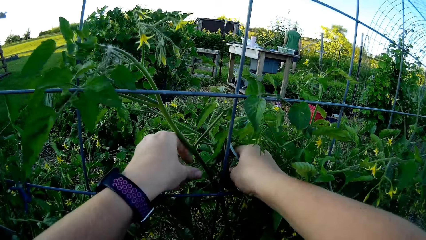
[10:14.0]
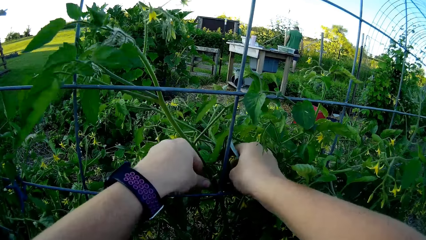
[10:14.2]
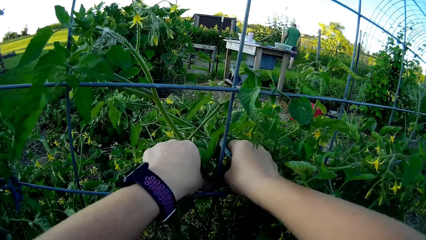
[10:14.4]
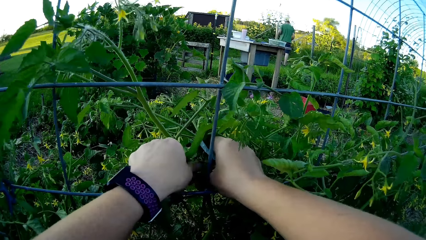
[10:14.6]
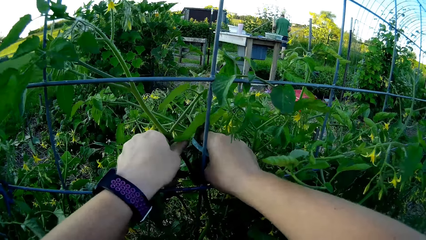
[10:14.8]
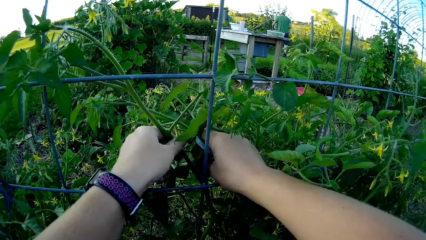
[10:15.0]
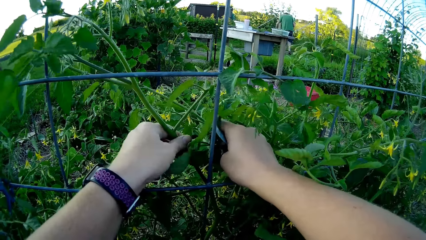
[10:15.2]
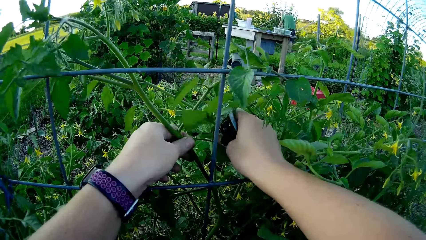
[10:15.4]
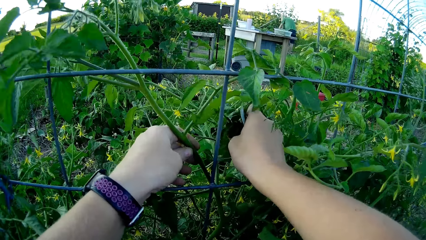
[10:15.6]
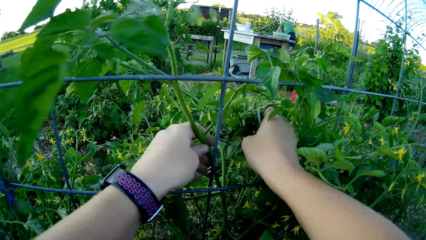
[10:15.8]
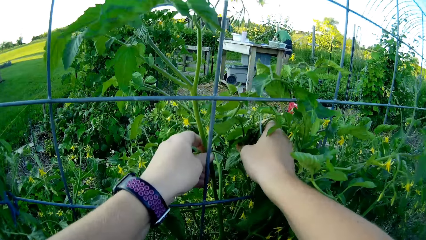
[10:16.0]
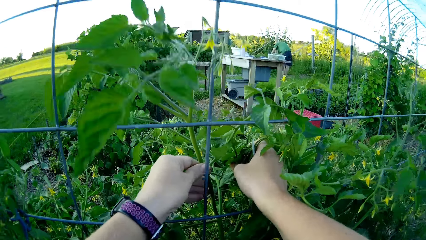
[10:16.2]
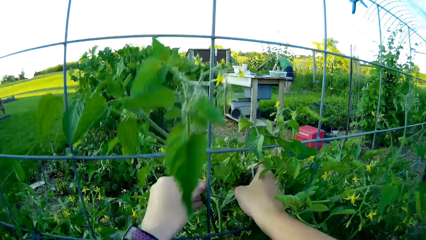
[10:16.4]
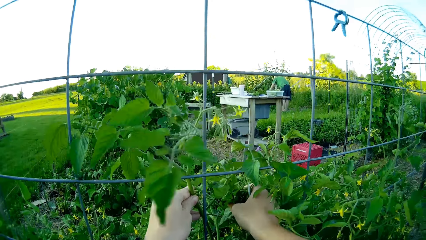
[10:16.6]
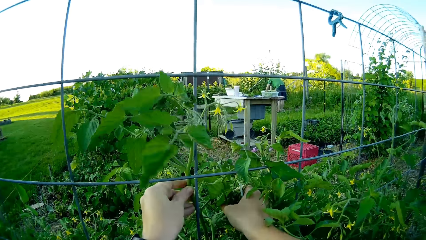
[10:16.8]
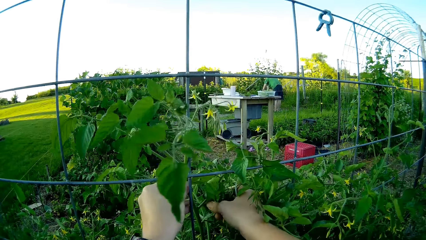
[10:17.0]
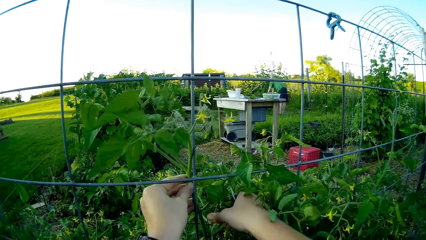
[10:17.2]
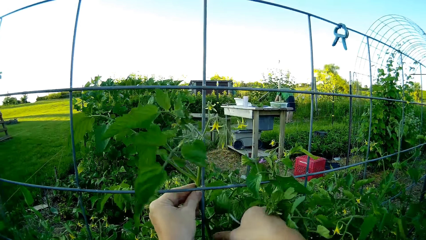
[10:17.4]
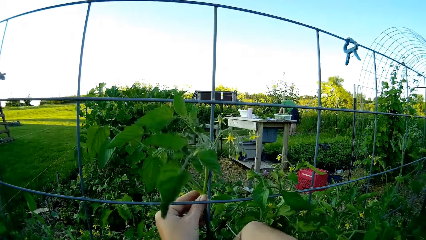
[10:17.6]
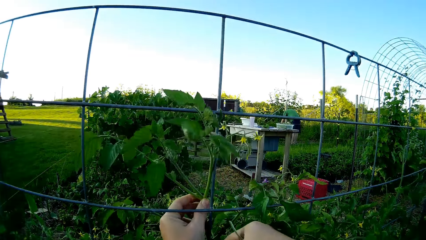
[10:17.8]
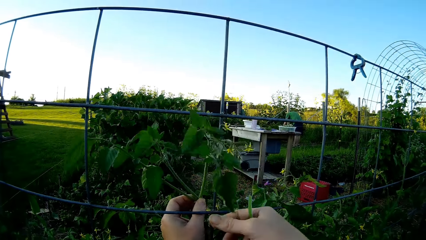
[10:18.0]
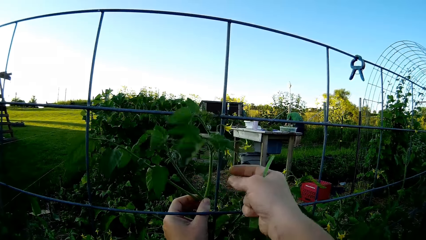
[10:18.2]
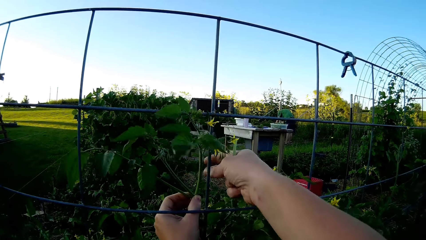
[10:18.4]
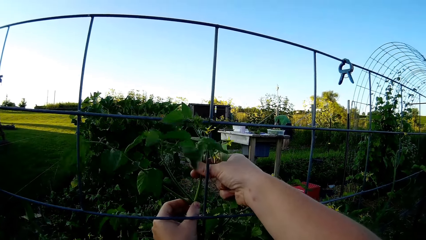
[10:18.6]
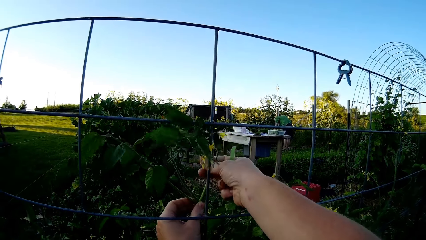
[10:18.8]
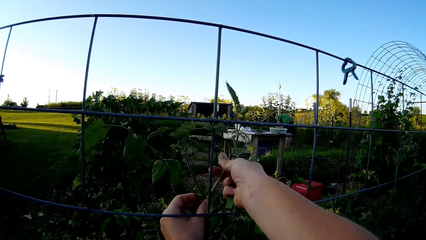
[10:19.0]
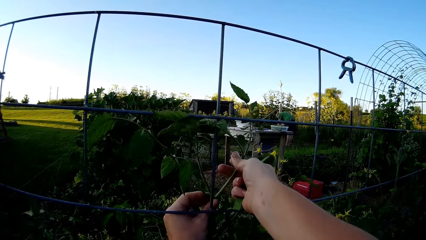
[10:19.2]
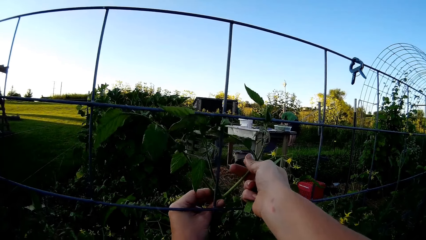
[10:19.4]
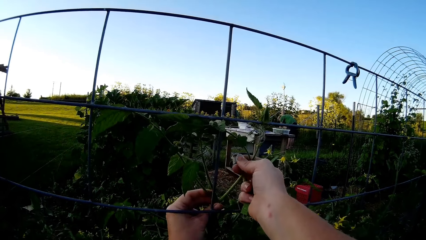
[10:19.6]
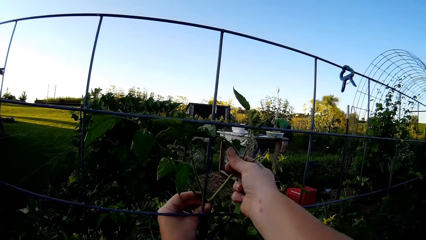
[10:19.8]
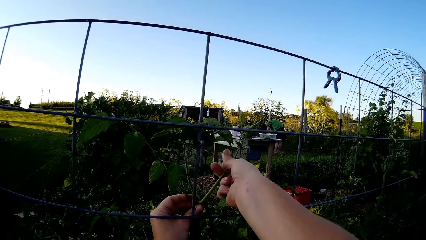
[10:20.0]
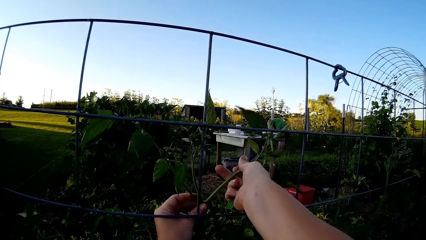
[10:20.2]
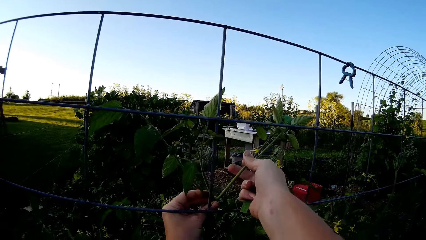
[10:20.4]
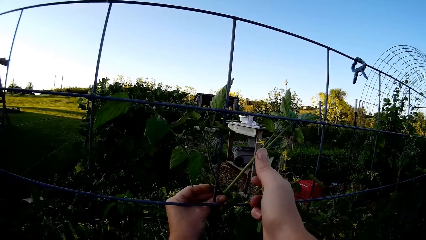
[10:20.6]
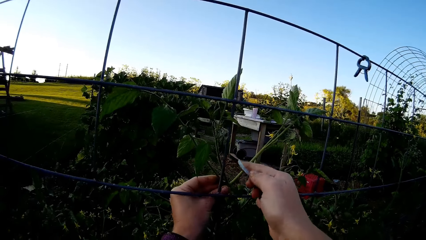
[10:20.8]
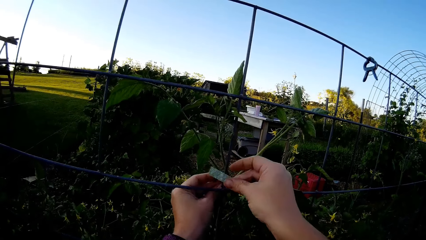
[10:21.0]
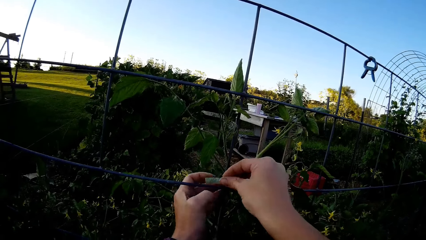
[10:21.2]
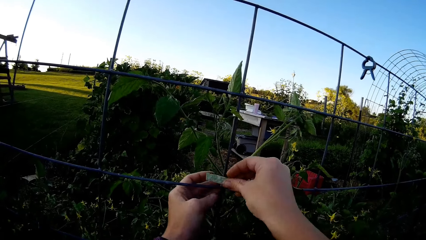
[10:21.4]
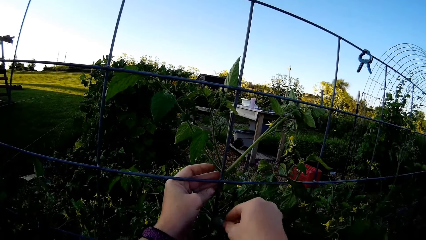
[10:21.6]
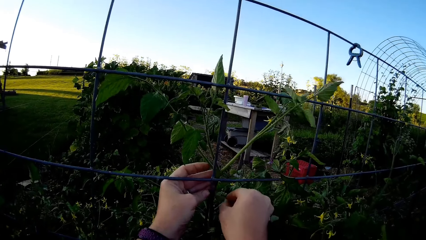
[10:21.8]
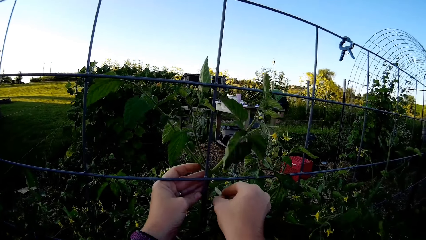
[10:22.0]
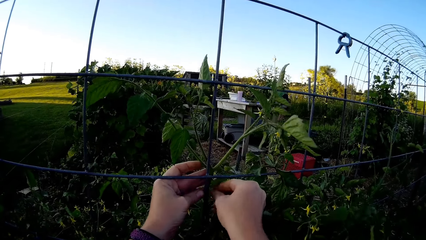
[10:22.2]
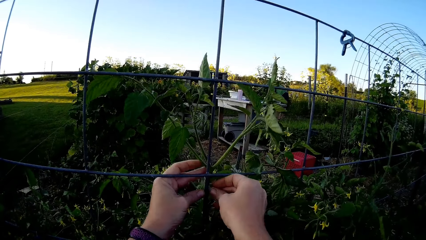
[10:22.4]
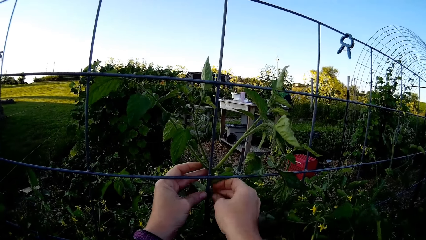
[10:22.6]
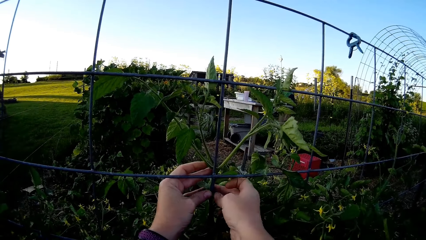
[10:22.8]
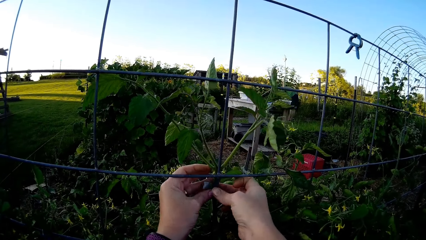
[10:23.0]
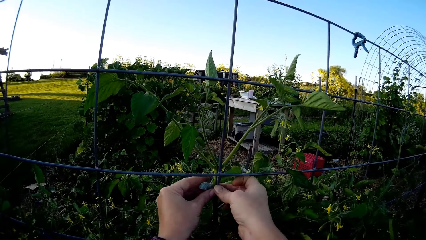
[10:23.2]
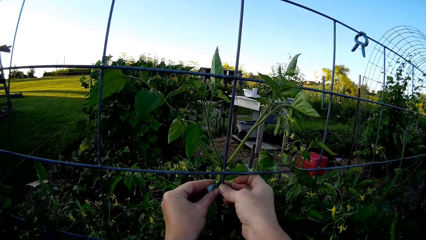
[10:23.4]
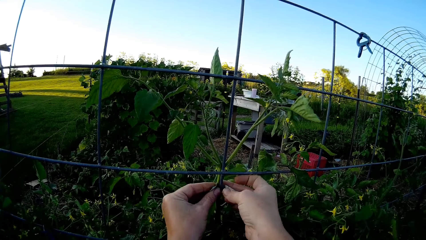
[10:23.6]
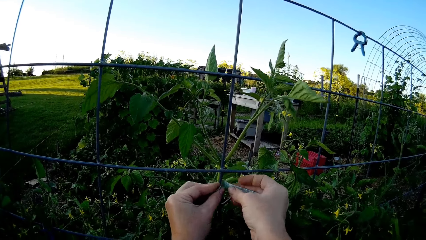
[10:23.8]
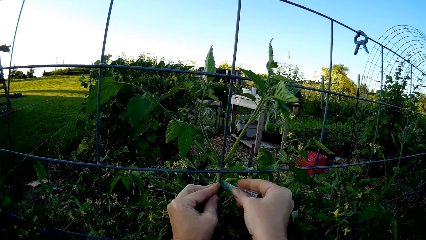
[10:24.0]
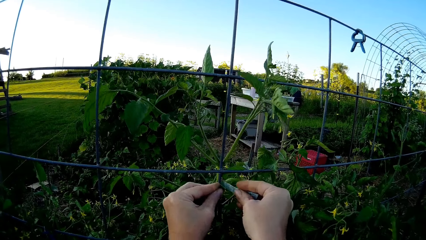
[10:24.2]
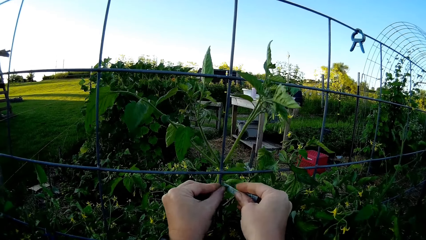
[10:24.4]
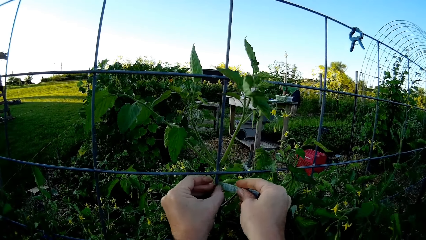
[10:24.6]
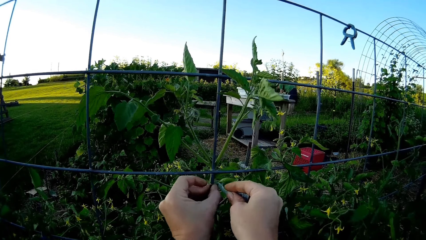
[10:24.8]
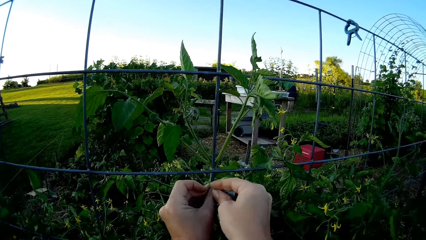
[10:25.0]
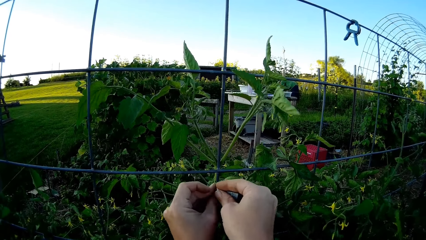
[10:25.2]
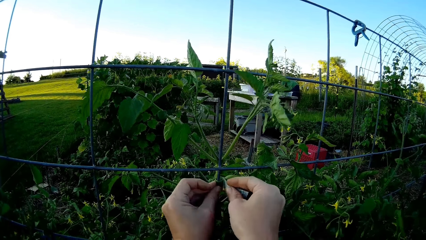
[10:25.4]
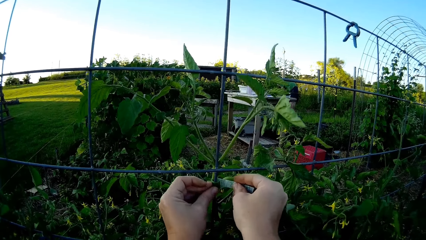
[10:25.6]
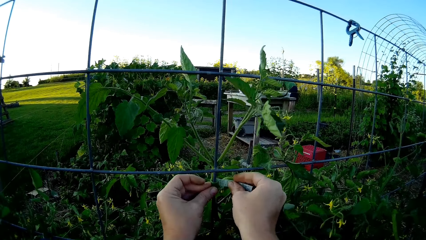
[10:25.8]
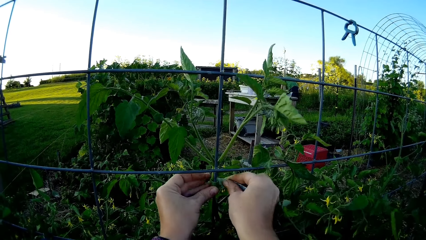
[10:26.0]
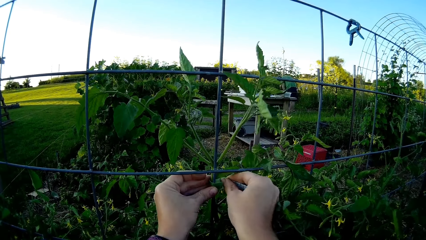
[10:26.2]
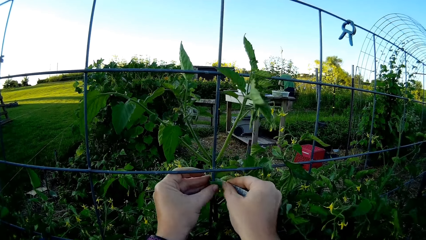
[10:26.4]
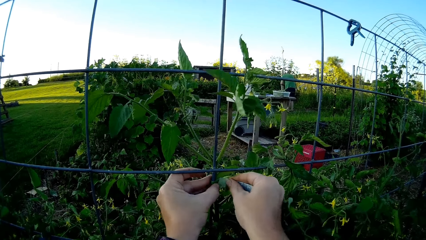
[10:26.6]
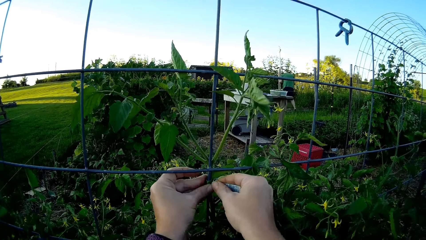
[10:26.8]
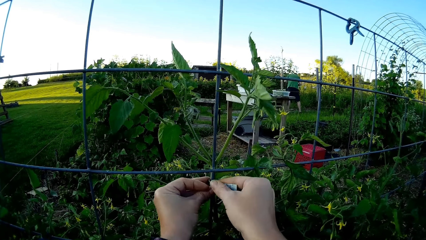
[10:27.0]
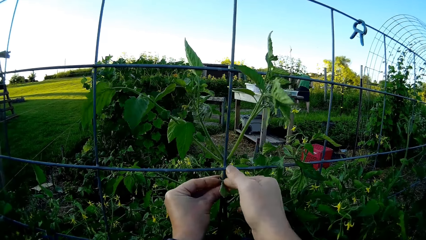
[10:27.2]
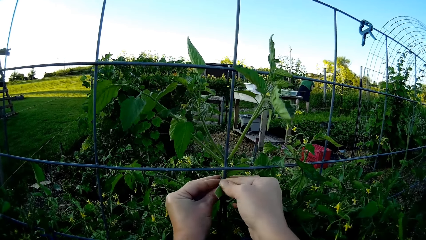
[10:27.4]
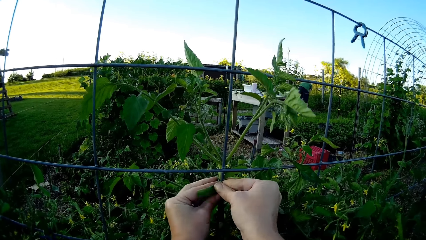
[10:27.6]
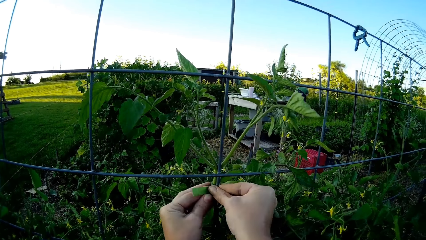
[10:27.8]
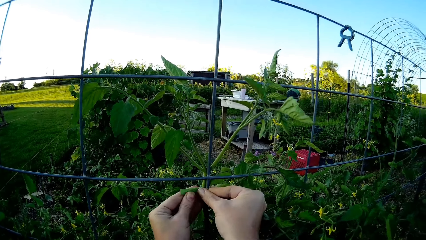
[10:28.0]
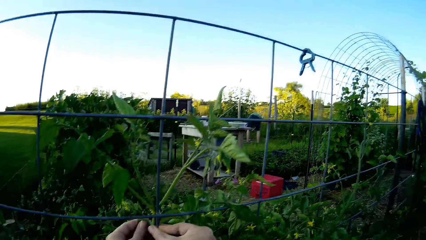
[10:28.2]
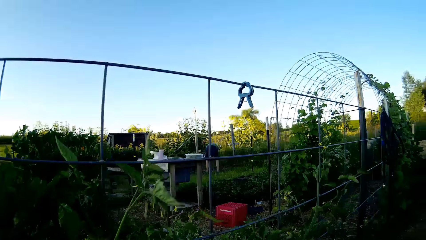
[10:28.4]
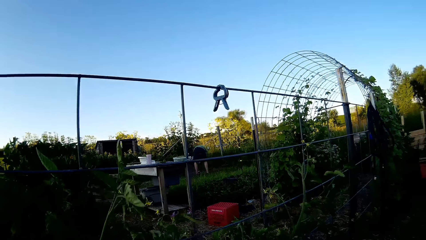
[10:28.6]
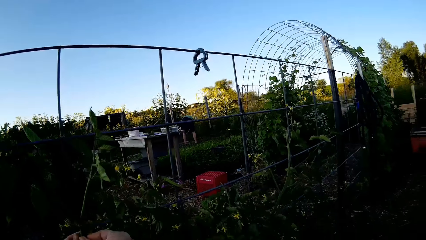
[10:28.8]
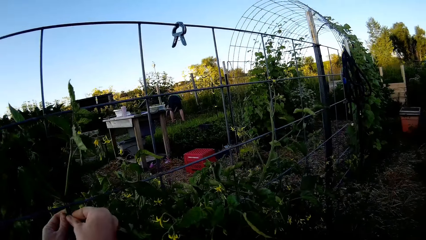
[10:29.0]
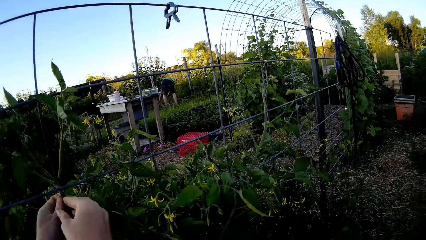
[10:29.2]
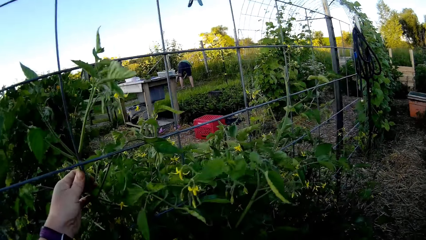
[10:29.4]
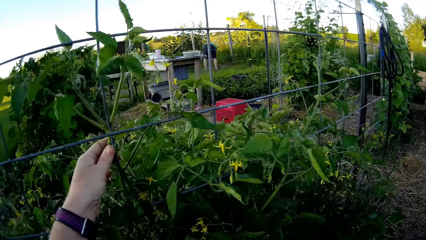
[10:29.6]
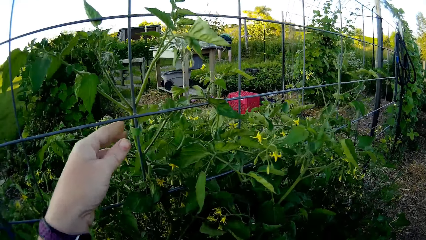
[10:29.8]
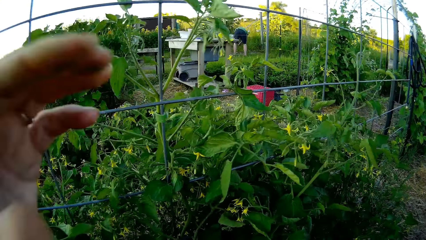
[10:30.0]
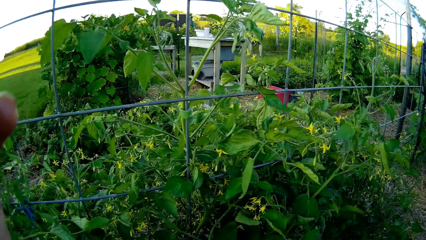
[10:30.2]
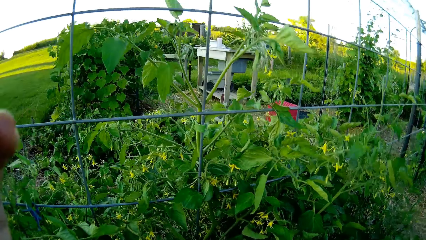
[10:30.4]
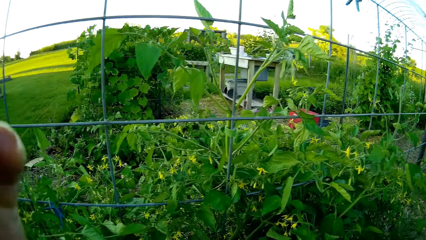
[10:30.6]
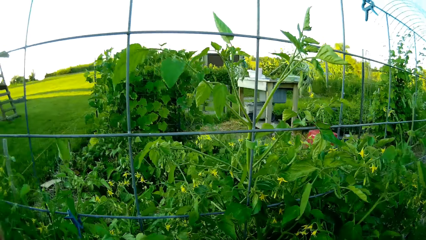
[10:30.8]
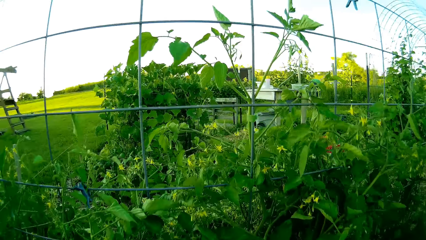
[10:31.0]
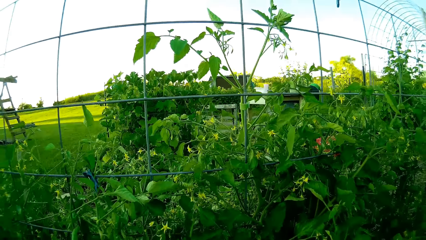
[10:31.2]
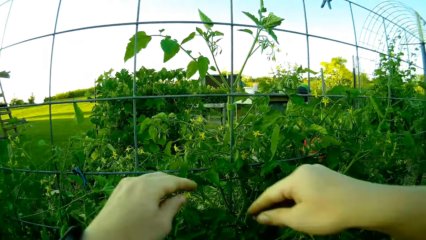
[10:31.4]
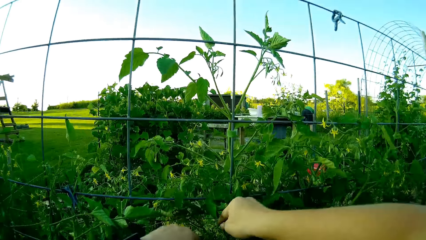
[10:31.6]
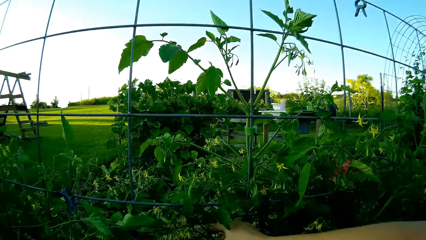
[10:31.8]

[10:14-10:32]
The camera wearer moves the plant on the metal structure. They tie the tomato plant with a cello tape on the mesh. They move the hands to the camera.
